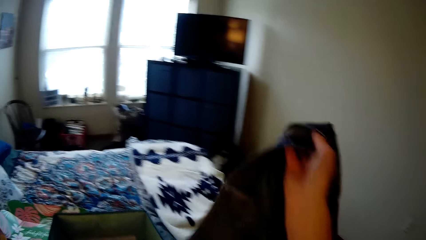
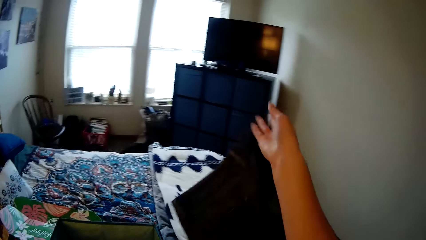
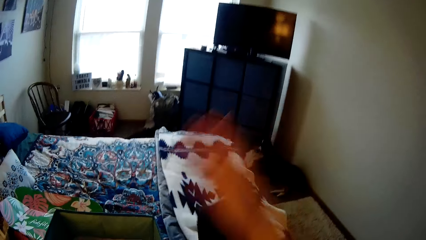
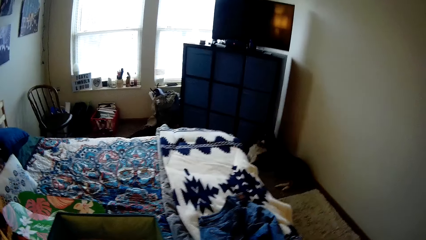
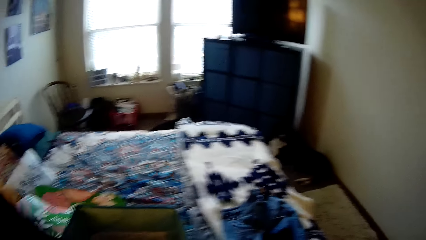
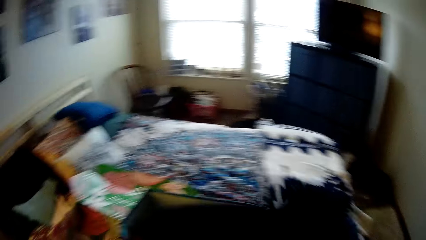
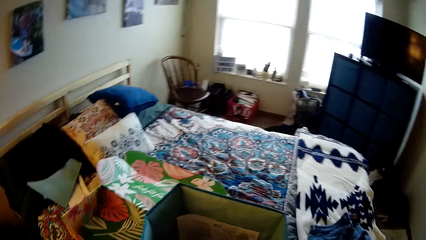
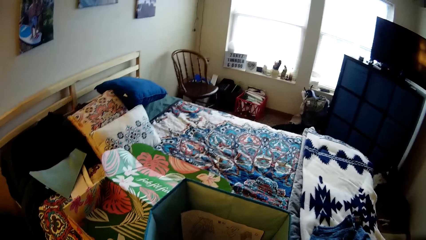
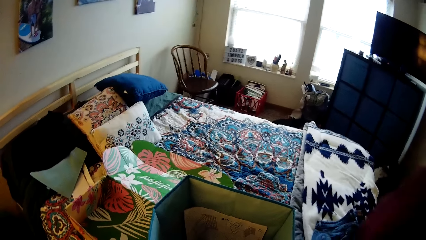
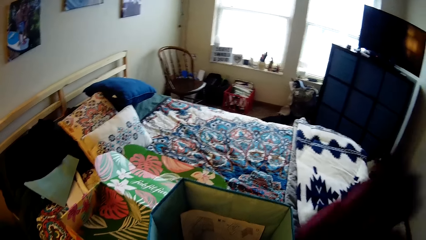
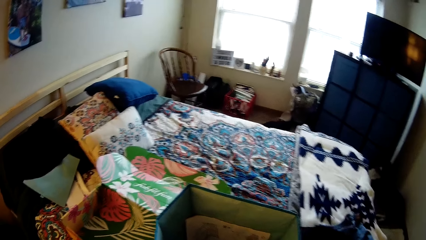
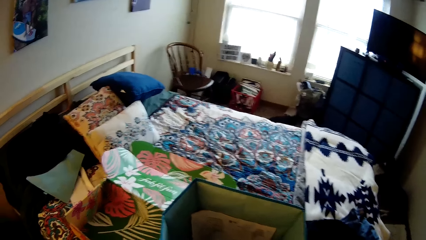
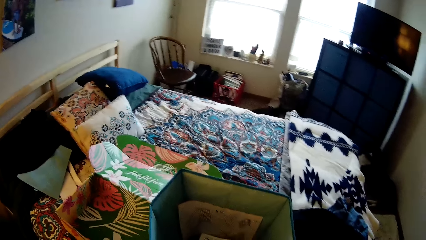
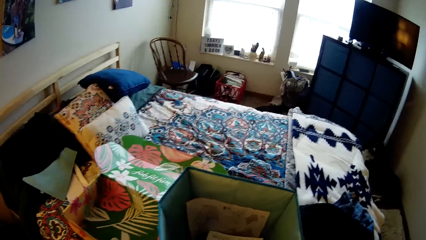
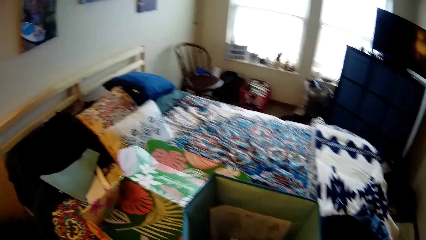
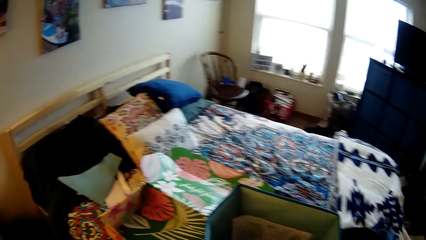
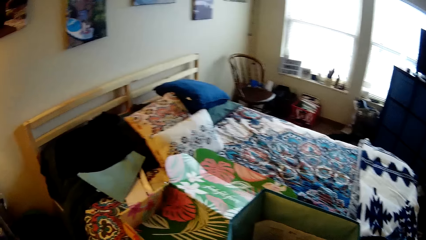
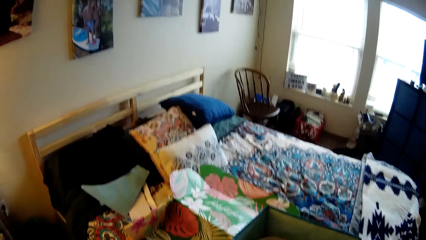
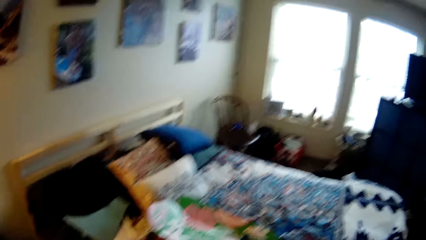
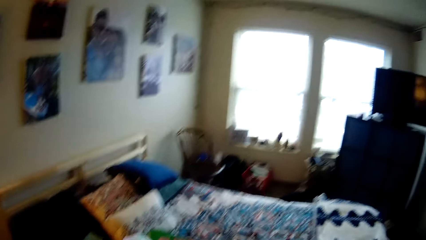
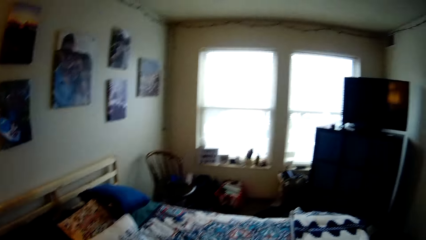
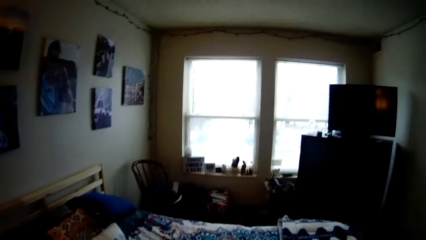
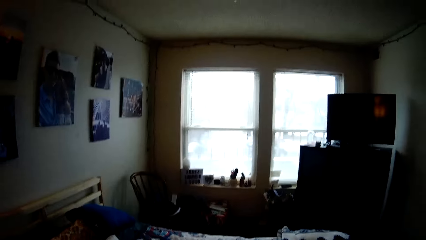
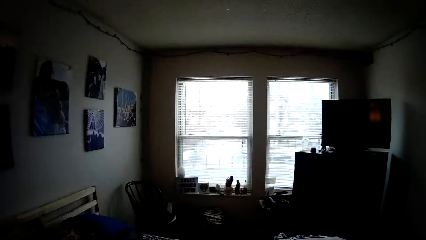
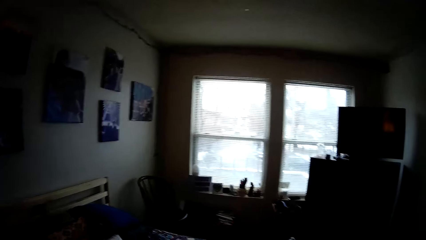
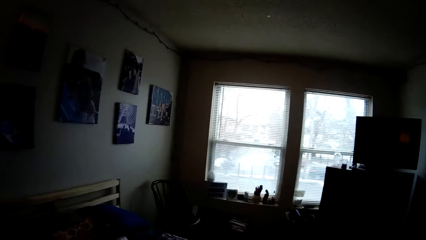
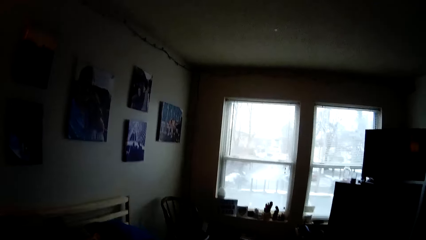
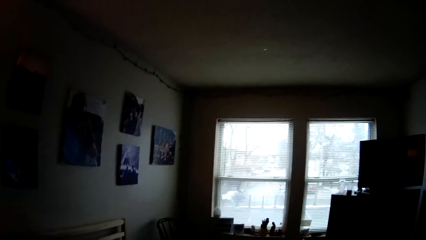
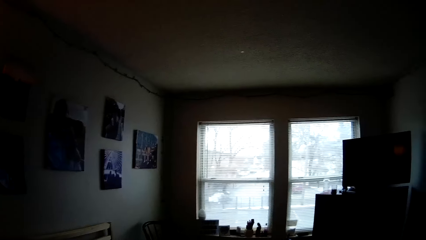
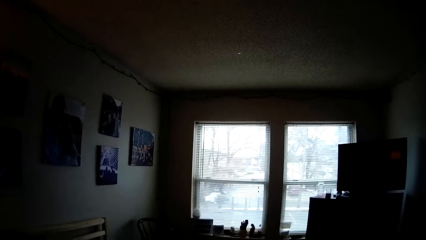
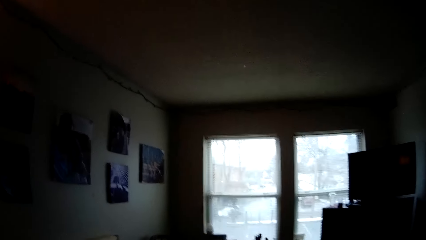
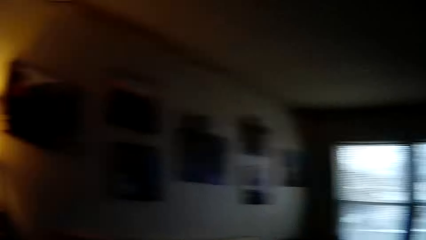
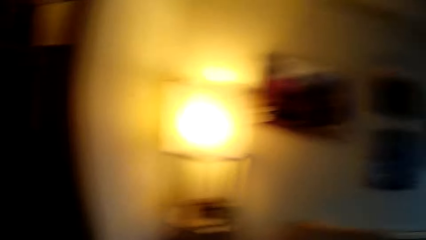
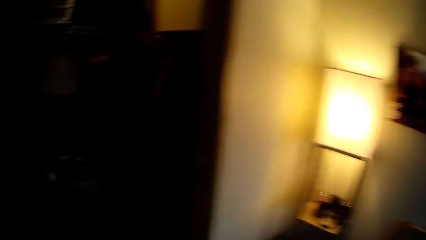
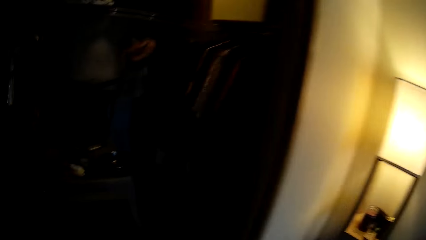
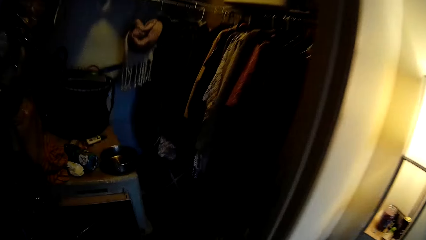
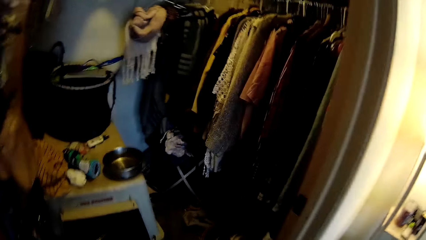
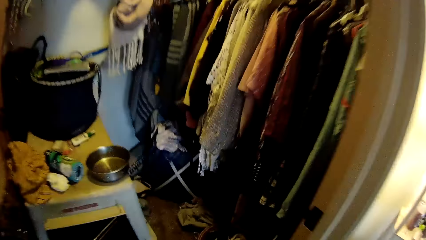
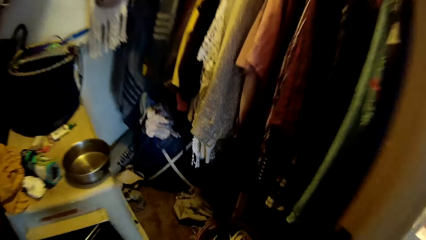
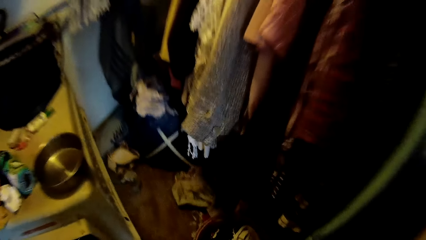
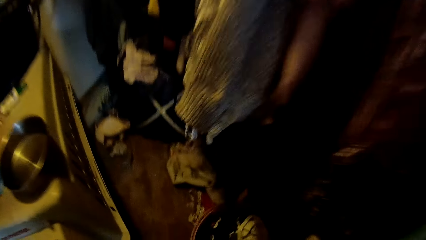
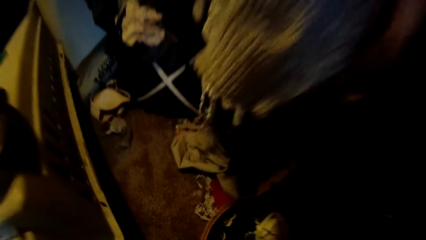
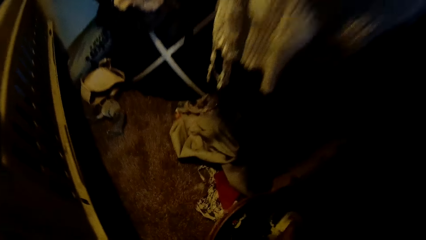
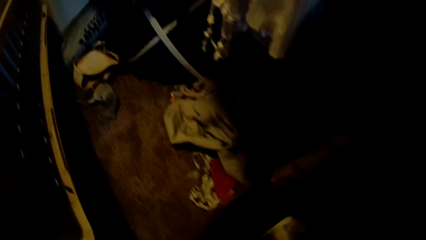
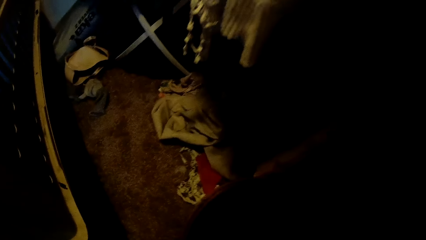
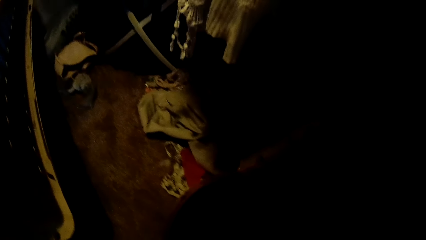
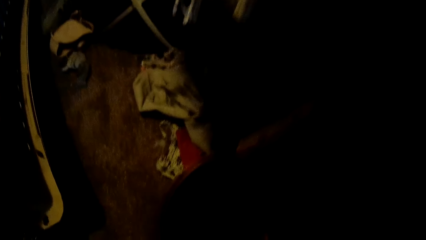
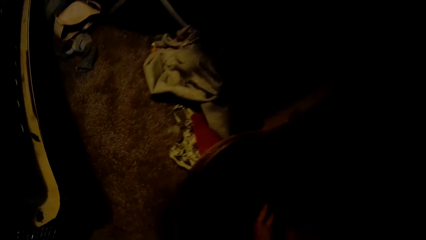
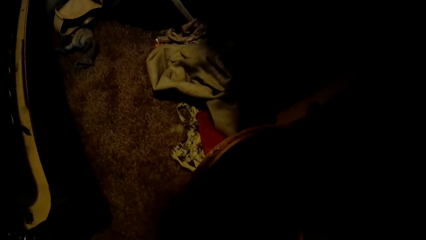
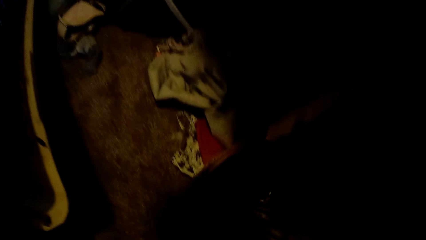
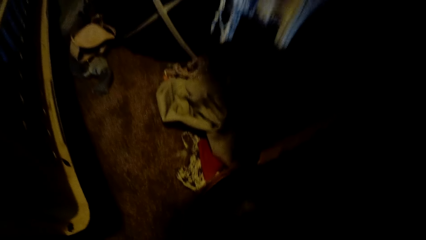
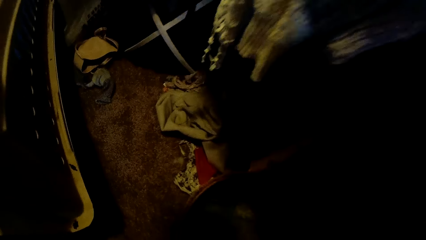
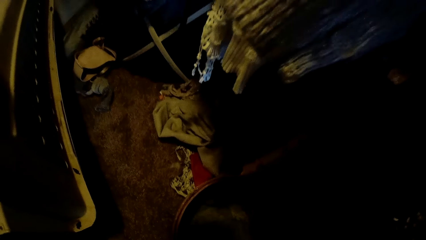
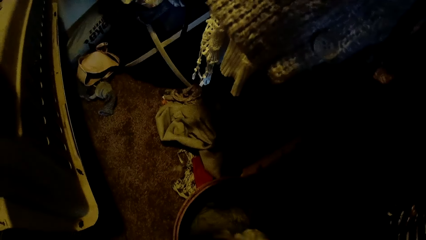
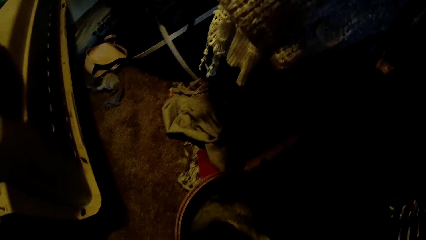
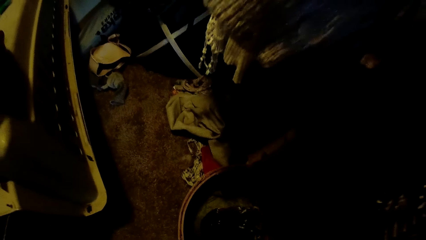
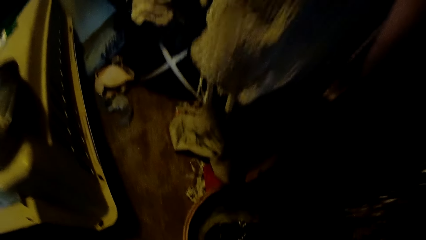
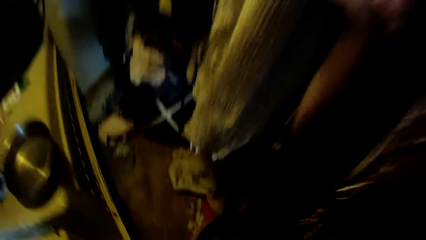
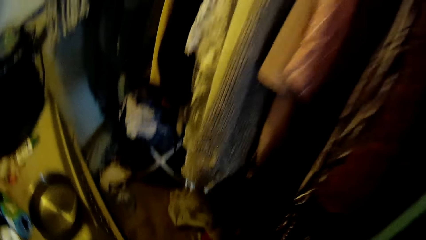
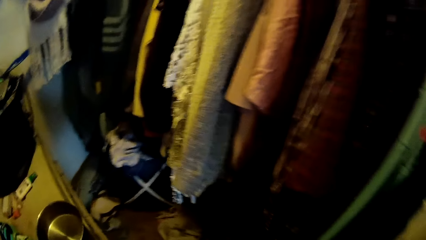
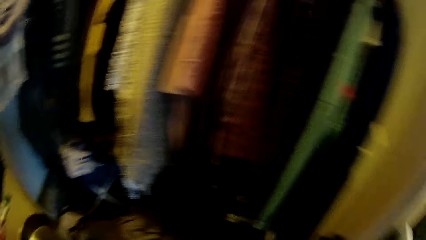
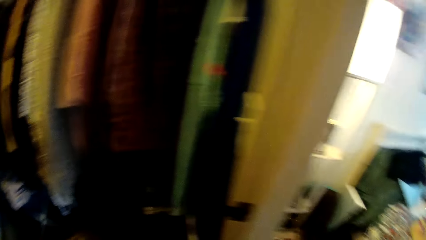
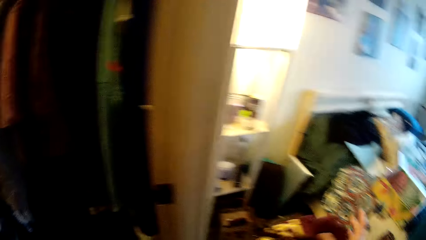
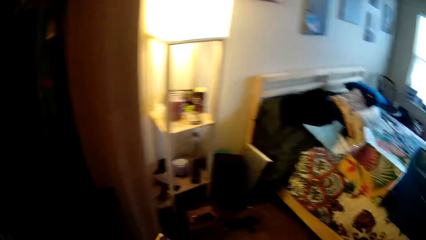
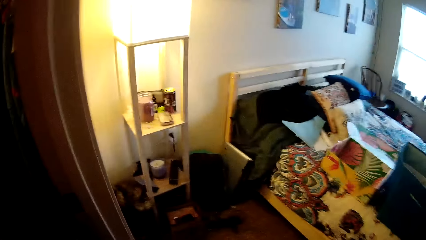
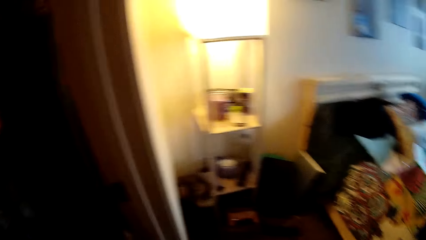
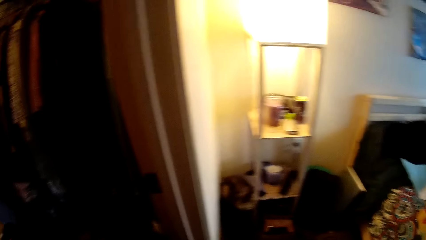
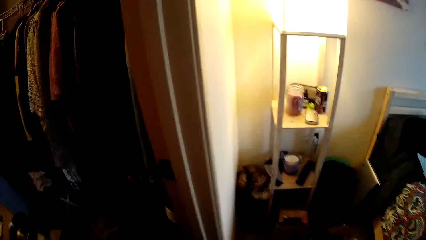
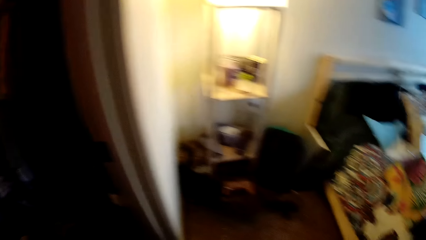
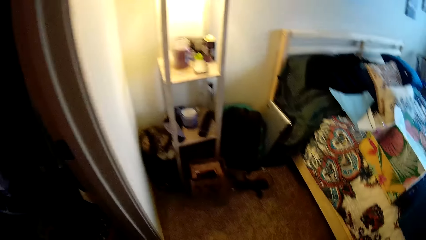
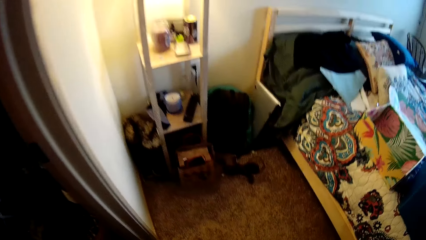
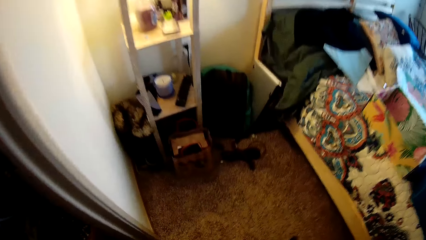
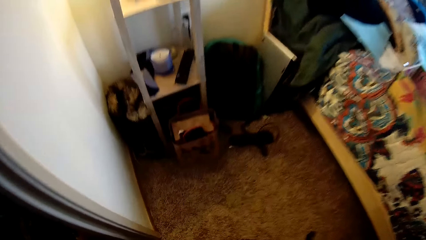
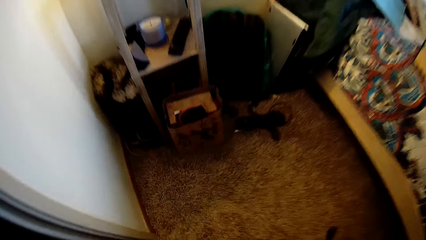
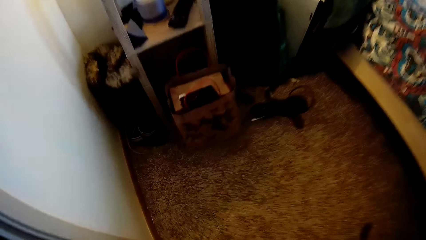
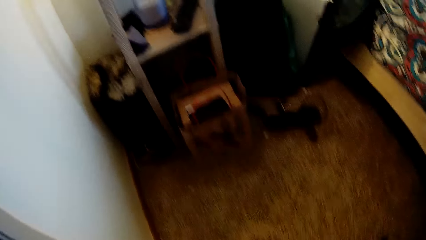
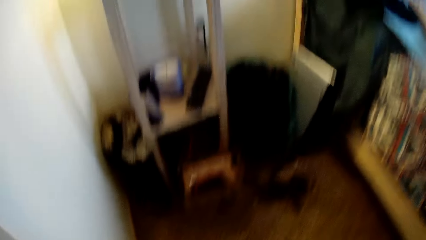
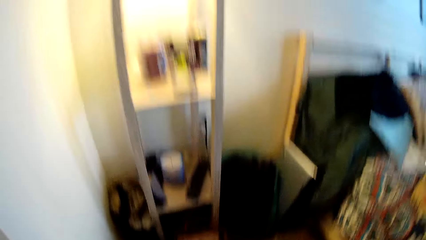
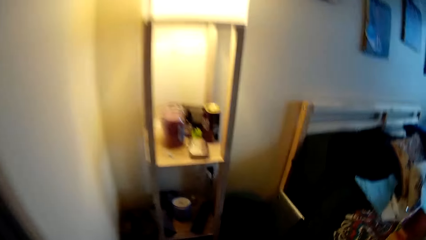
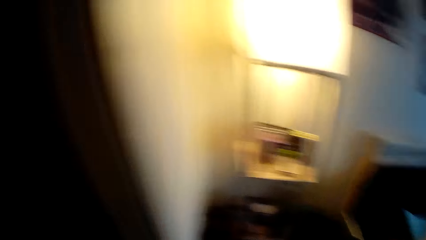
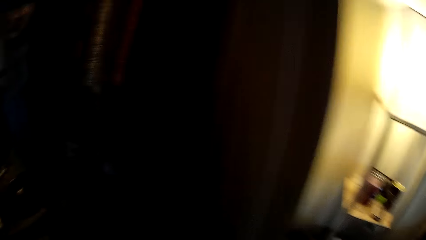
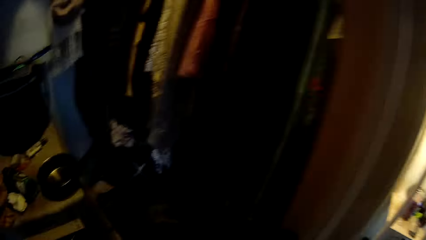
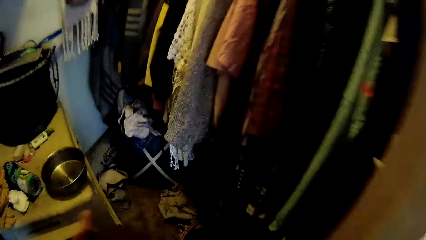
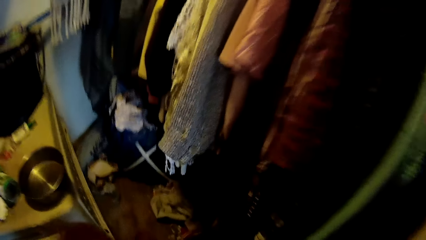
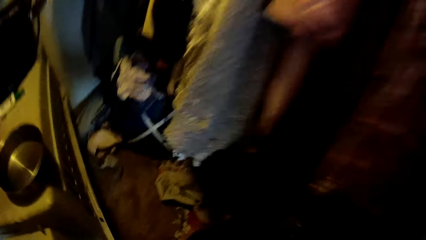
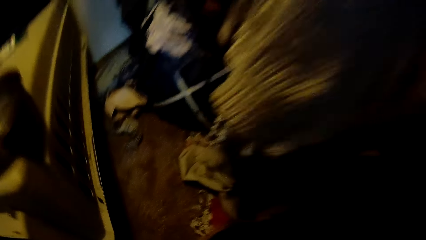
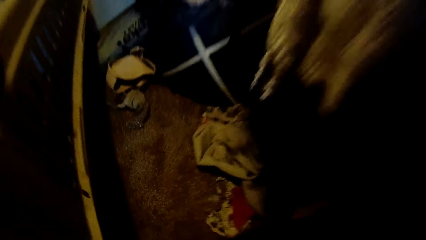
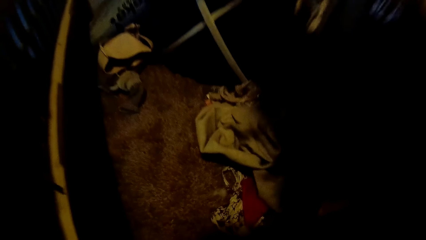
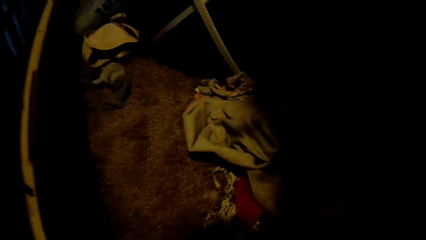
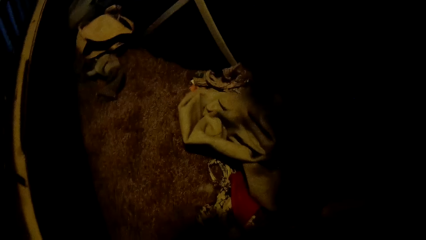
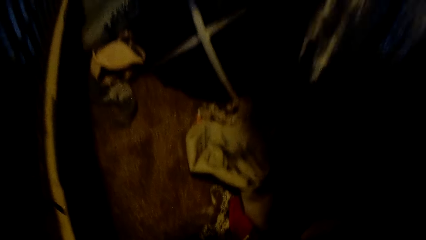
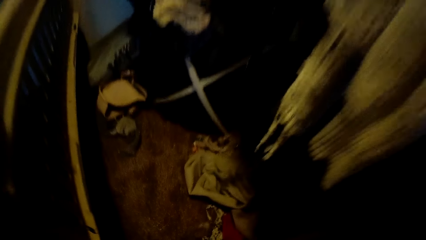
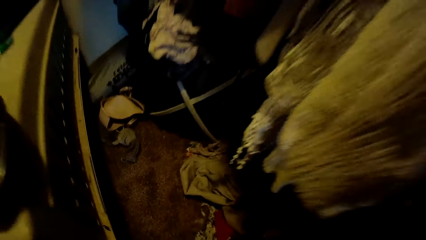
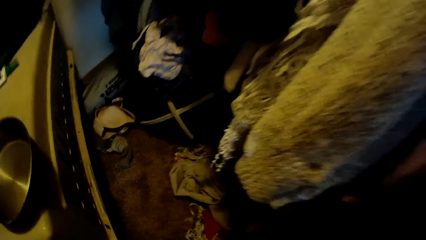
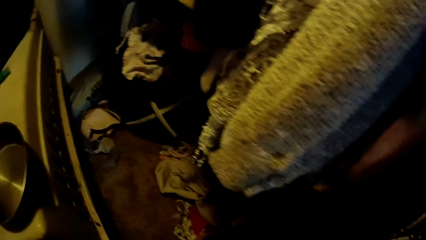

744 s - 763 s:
The camera wearer throws the towel or cloth on the bed with her right hand. She lifts the cloth. She throws the towel on the bed with her right hand. She walks. She picks a cloth from a laundry basket with her right hand. She looks around.
